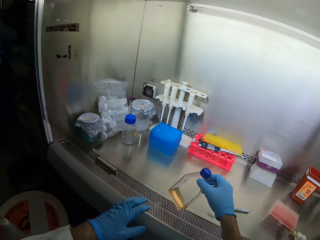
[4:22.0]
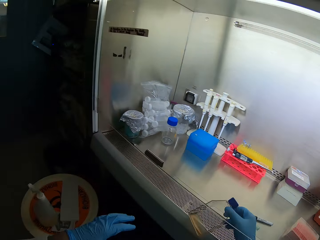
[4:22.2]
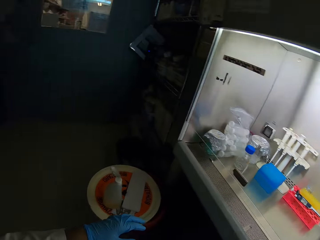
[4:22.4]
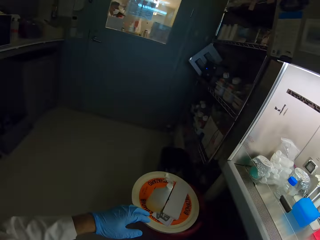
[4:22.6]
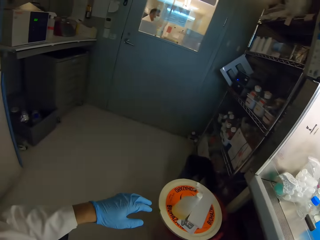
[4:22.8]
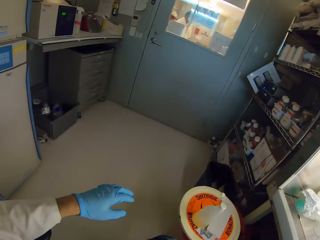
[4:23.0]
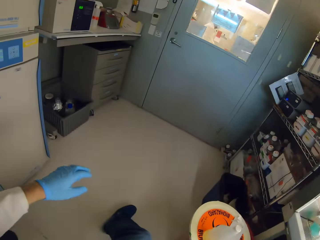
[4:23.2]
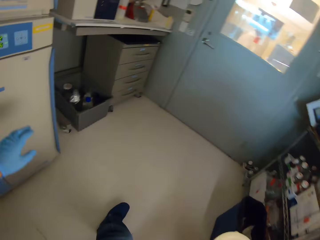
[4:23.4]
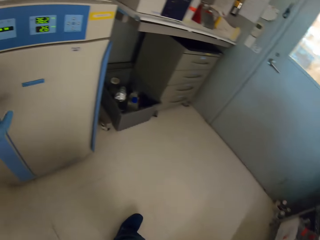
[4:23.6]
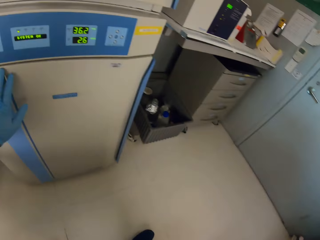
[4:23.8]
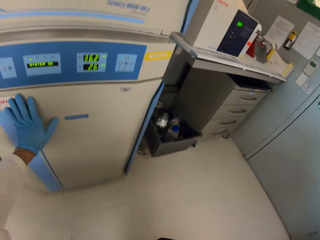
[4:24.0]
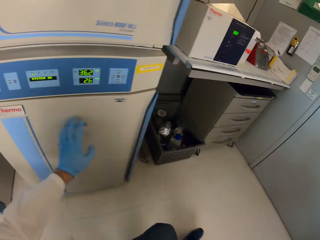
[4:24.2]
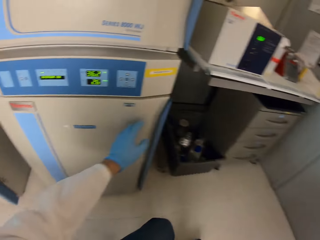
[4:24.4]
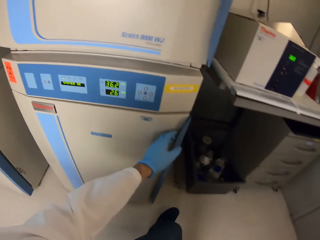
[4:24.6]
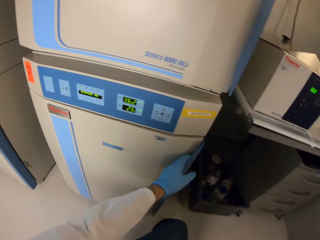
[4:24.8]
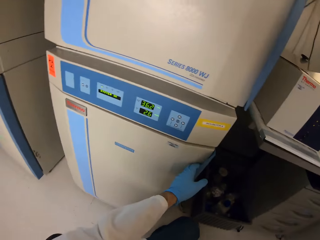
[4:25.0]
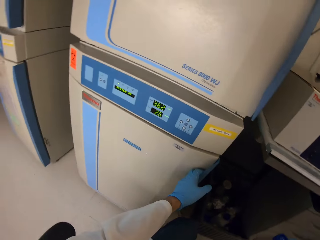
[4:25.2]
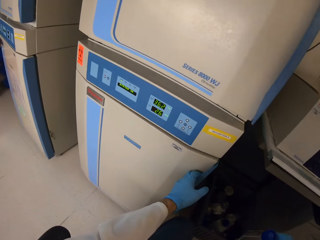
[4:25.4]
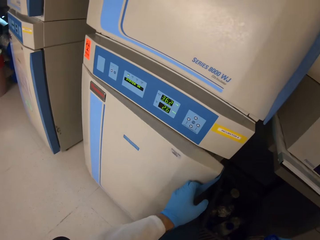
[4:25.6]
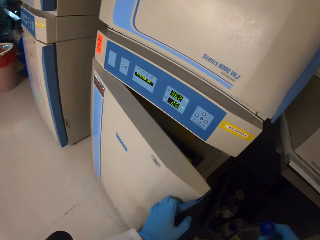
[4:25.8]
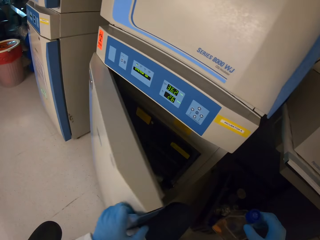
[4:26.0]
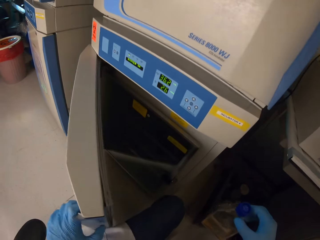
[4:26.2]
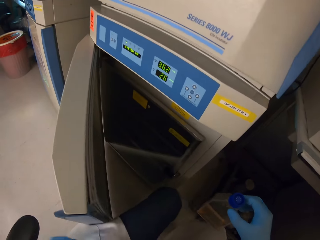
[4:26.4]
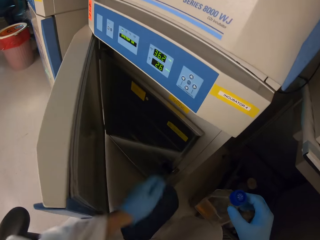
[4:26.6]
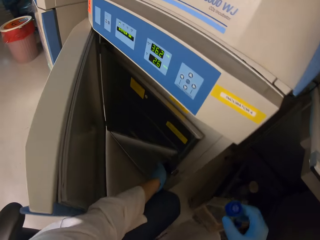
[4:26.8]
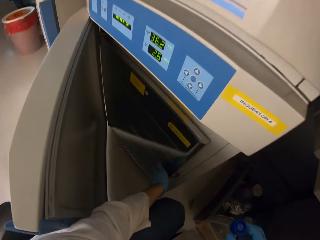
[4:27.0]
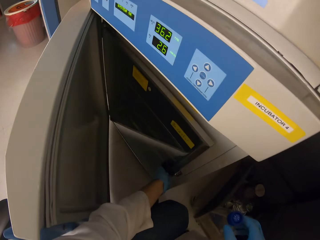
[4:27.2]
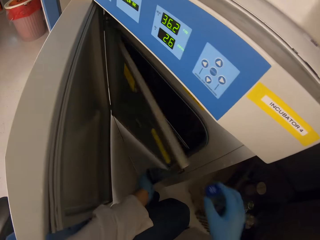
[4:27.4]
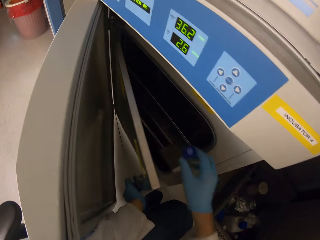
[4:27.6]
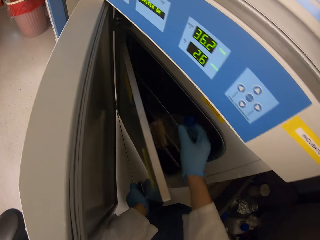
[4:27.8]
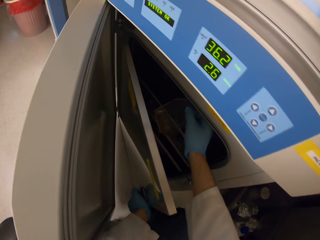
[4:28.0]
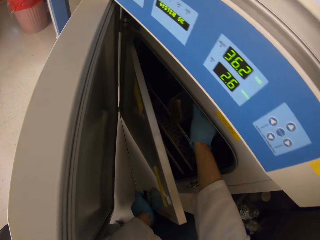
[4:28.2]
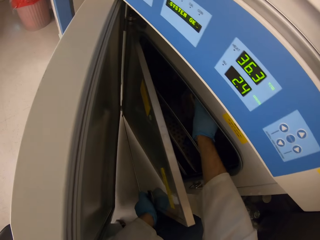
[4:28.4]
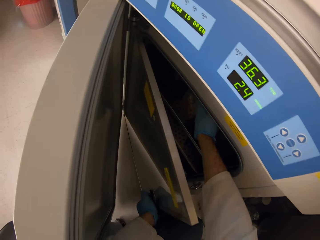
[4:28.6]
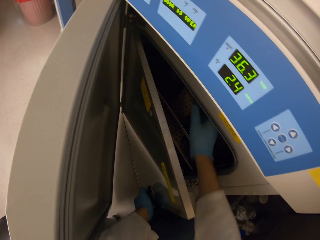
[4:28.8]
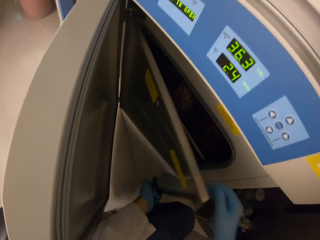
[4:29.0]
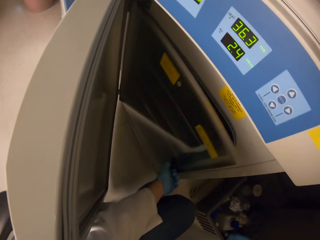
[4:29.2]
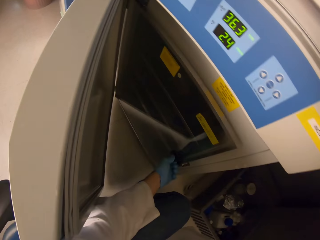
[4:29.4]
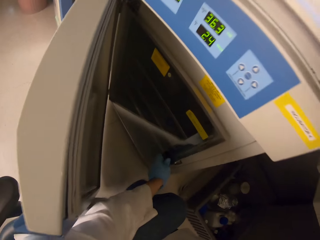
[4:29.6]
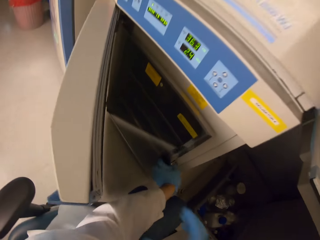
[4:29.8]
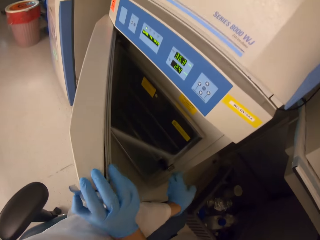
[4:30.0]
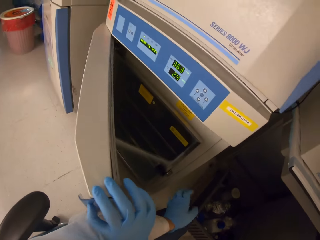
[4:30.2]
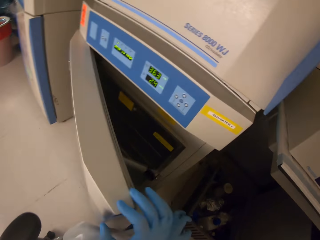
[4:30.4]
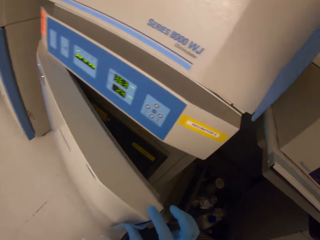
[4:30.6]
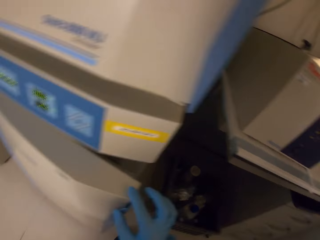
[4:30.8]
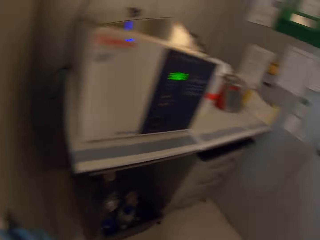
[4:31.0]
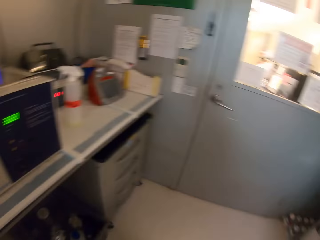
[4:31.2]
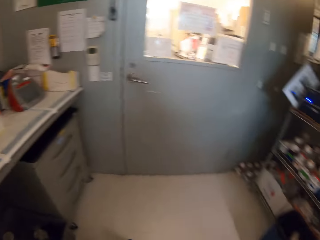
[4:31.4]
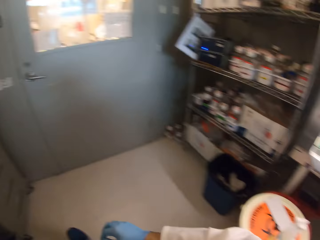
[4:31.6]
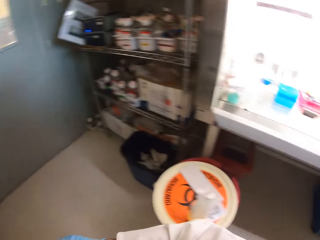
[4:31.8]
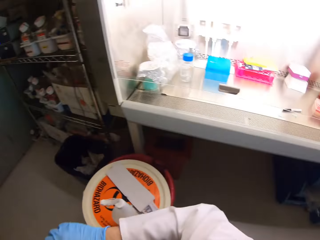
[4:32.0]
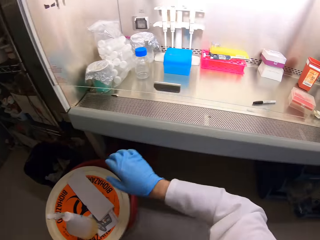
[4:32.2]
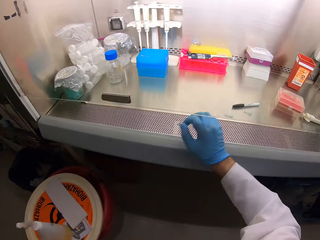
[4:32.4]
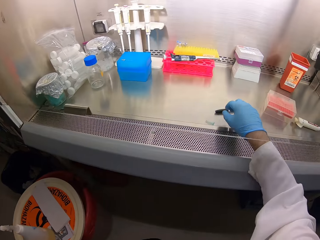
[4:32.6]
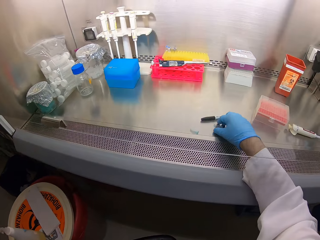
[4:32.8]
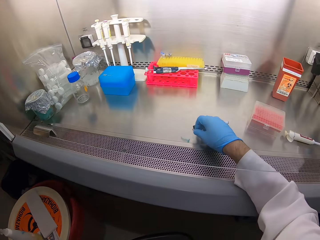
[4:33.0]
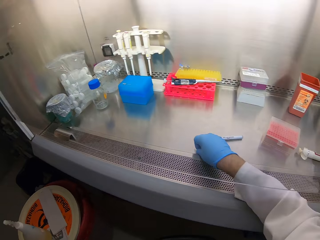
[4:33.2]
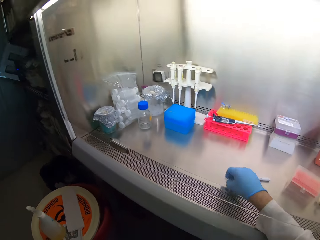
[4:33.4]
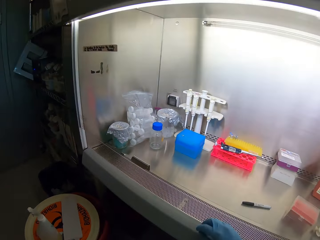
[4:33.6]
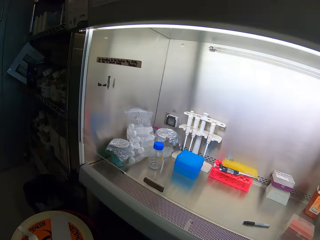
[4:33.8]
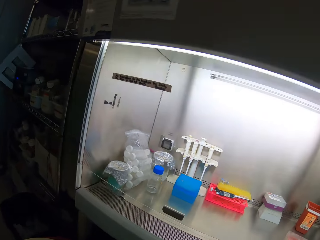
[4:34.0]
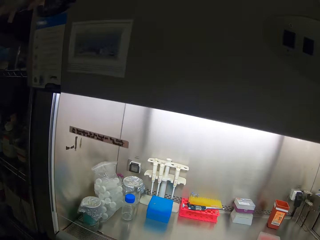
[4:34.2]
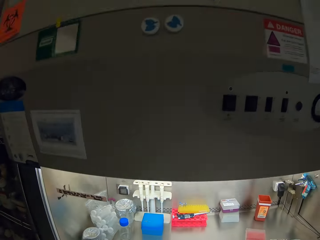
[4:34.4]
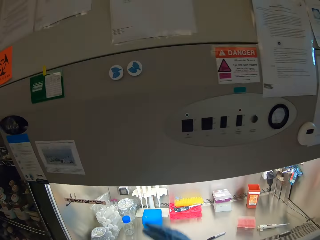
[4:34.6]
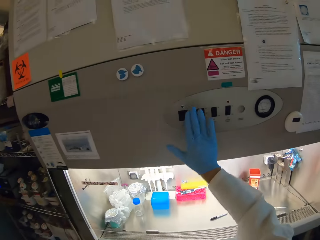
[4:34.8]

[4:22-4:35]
The camera wearer picks up a bottle. They turn around. They open the fridge. They put the bottle in the fridge. They close the fridge. They turn around. They pick up something.

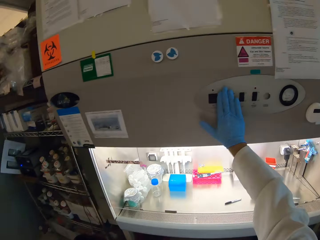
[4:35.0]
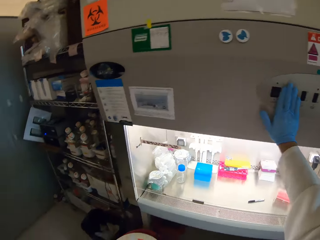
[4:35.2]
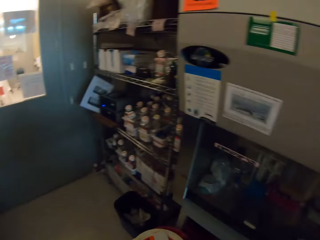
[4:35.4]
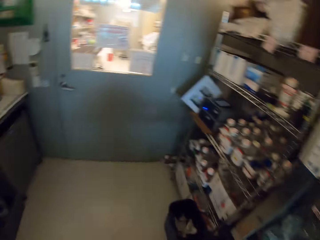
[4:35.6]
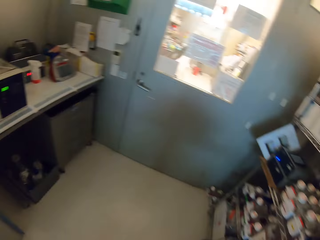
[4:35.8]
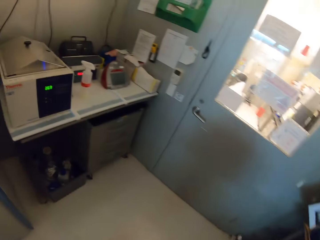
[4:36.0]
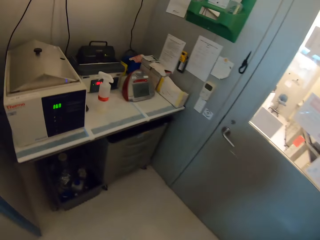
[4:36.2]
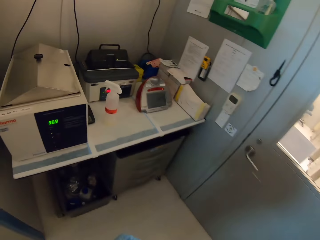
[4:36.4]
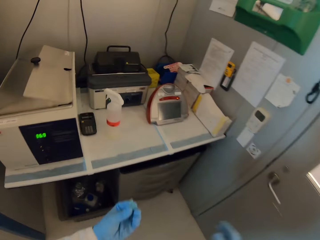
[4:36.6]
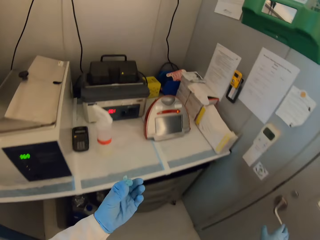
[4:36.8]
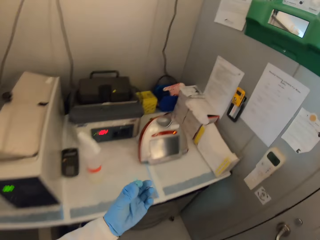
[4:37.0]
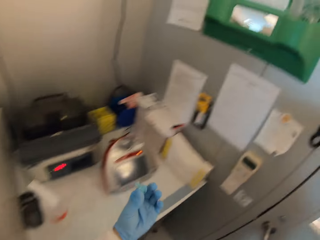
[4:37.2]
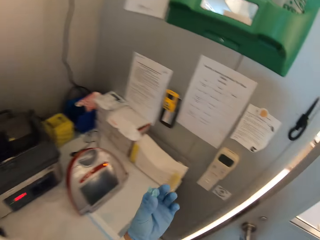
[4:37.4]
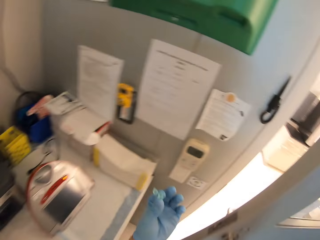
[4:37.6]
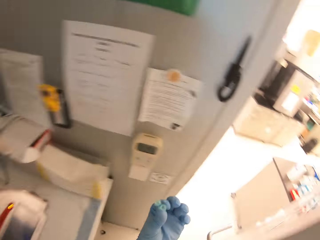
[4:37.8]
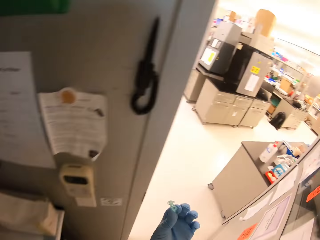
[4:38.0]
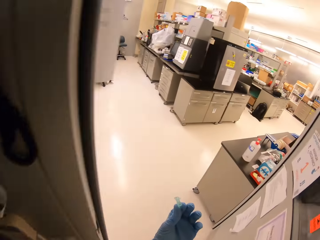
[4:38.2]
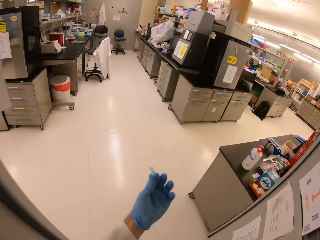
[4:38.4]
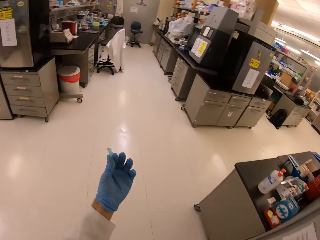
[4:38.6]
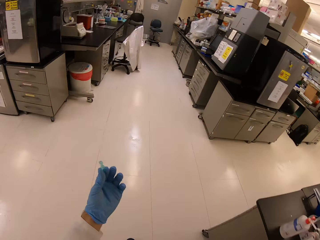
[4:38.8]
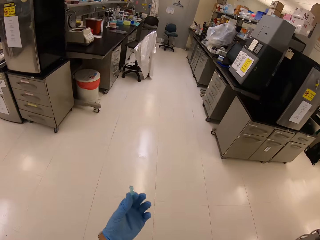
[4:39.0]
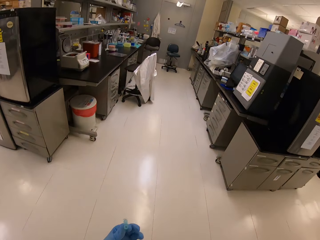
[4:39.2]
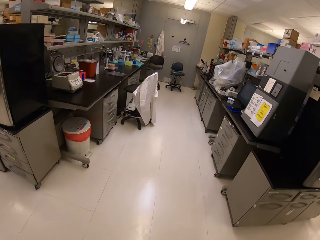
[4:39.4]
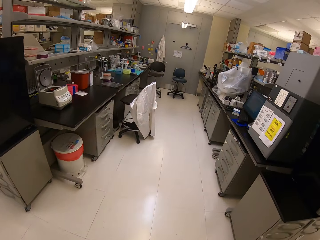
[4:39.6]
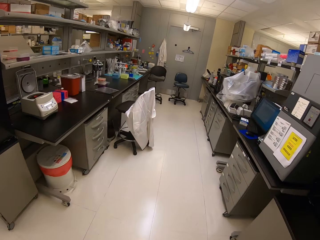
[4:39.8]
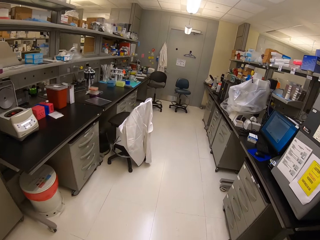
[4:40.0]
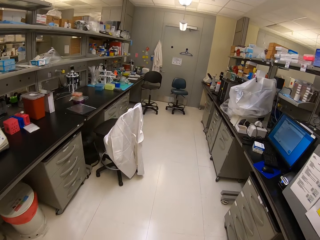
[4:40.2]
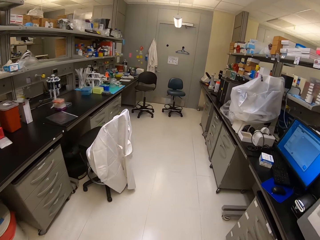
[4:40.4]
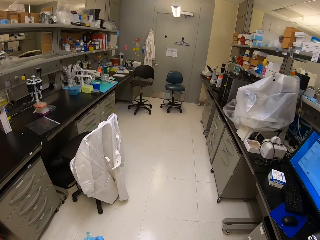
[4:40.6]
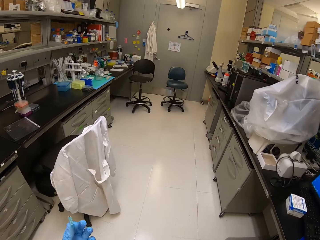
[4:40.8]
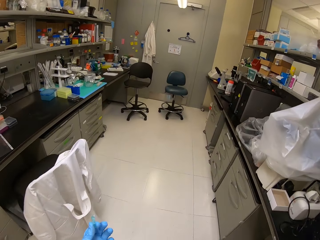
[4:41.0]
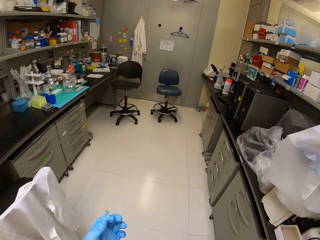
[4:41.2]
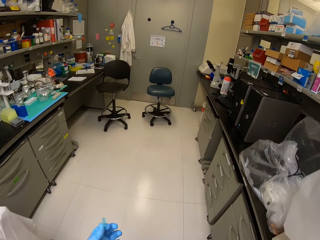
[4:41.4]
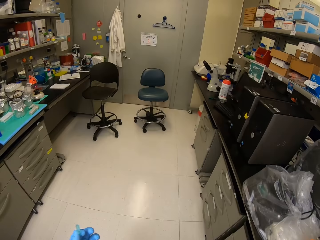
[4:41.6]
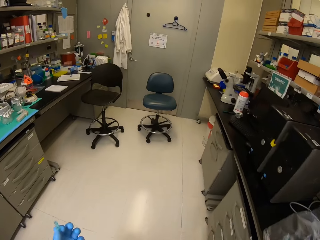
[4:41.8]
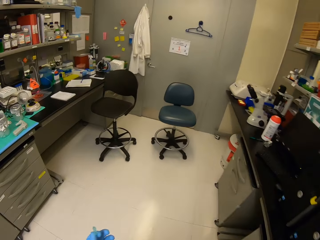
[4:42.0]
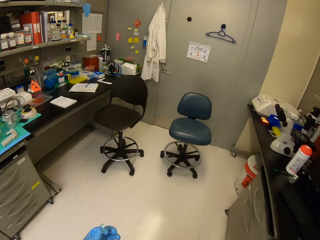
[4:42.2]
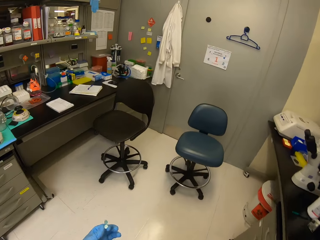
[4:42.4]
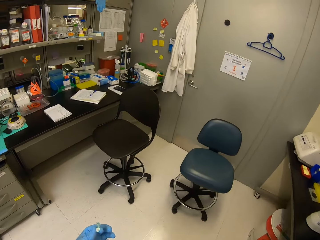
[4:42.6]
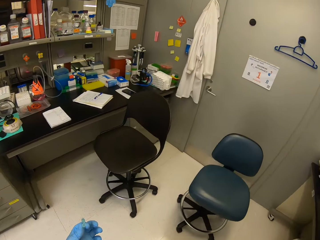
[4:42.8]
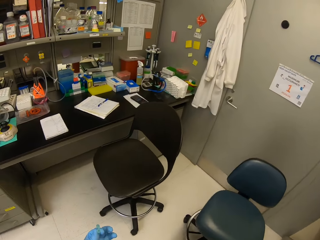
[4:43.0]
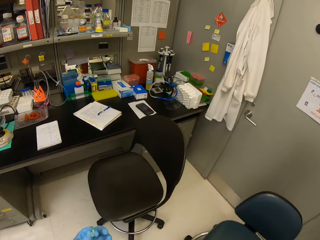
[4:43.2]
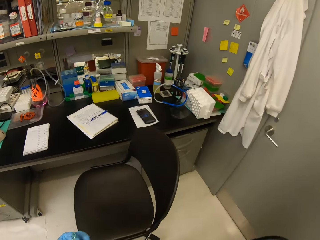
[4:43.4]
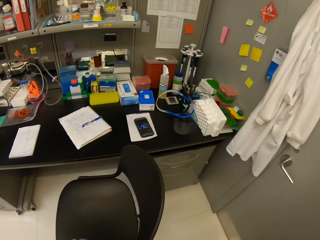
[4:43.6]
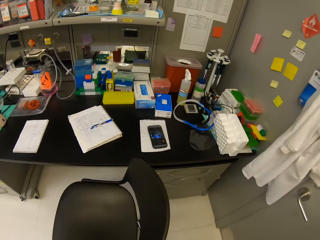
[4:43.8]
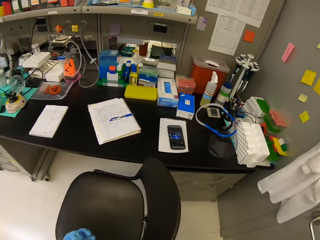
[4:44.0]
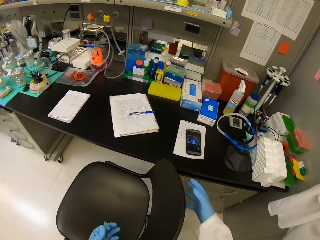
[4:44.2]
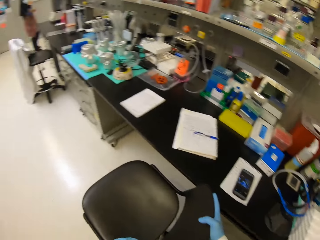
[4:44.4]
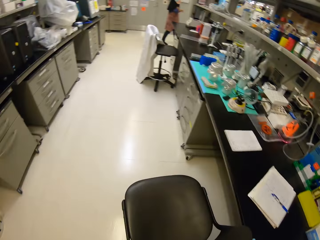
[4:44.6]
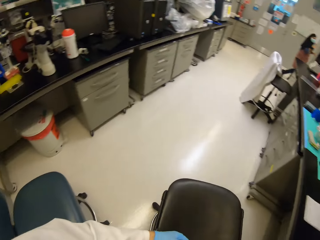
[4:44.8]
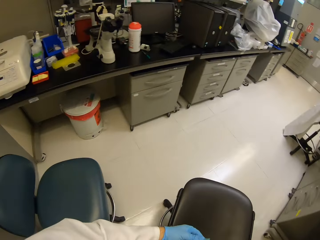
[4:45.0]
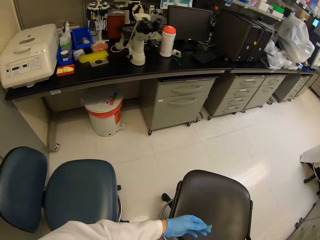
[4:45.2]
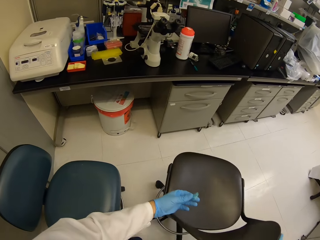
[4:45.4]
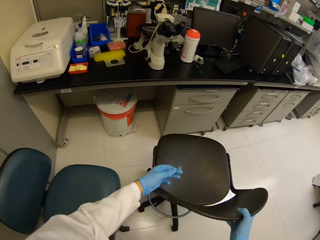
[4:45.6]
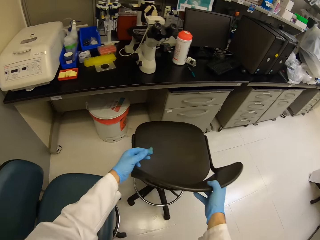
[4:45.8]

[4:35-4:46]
The camera wearer turns off the light. They move around. They open the door. They walk around. They move a chair.
